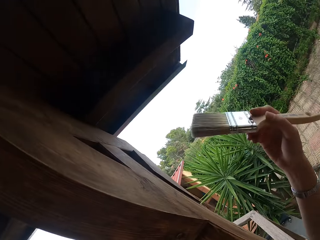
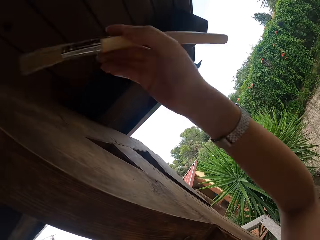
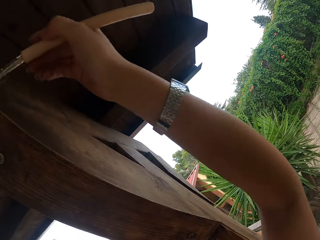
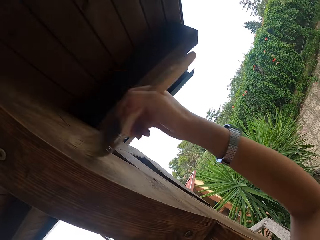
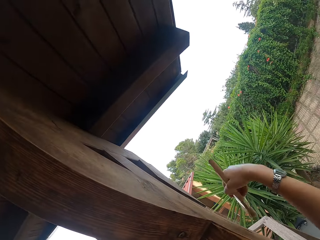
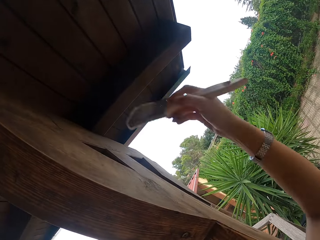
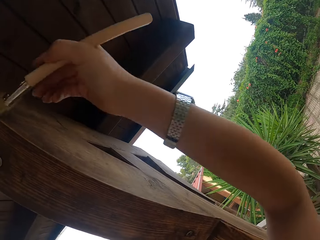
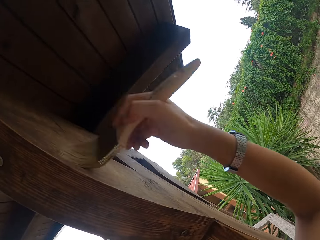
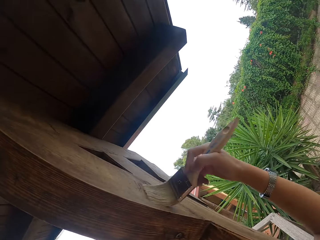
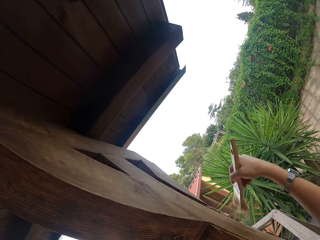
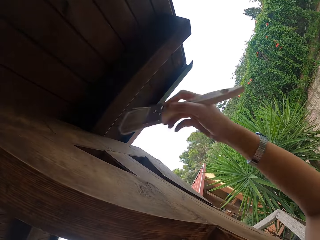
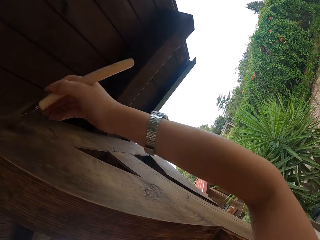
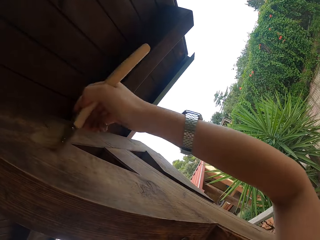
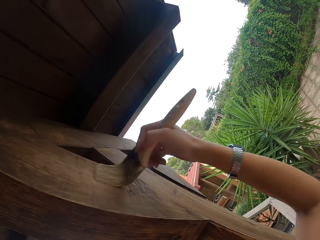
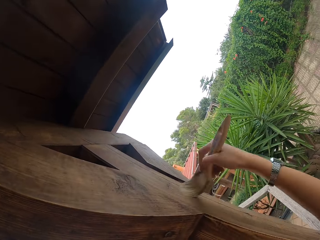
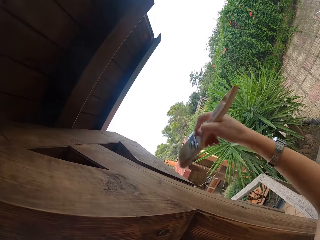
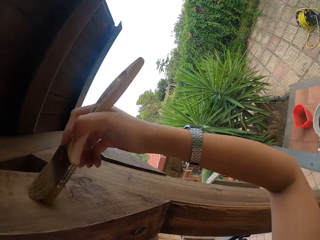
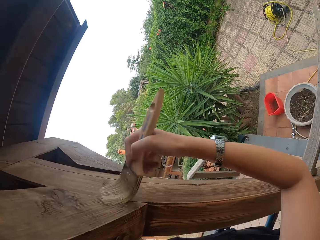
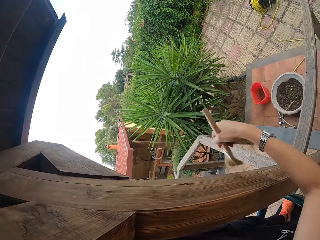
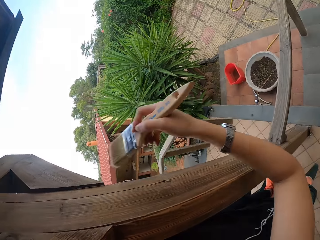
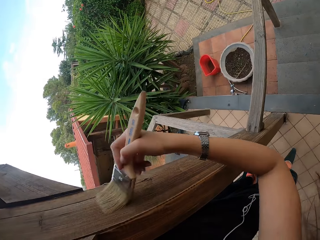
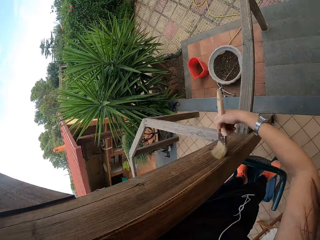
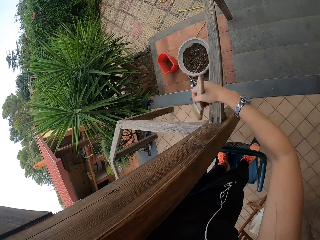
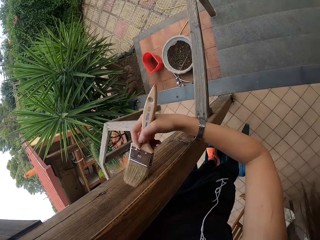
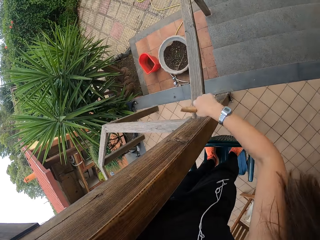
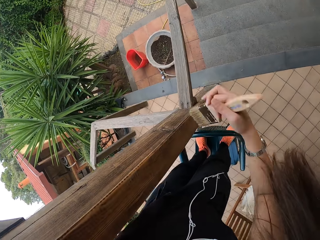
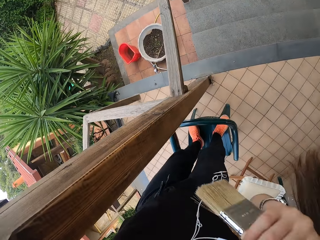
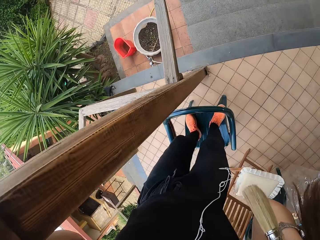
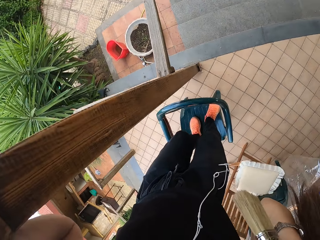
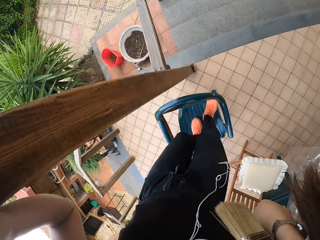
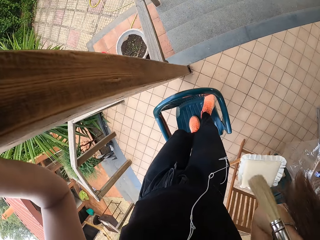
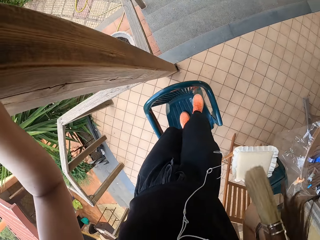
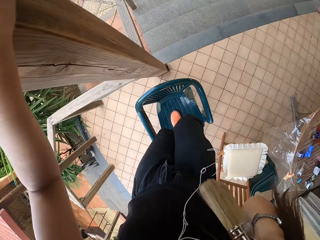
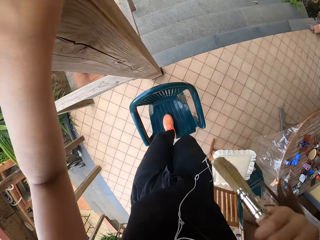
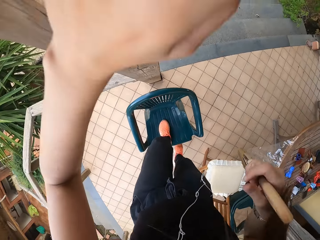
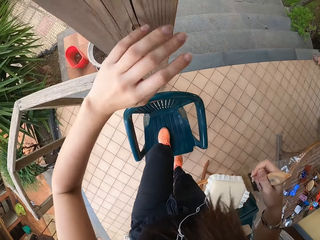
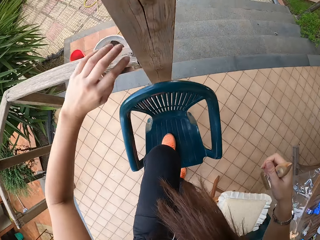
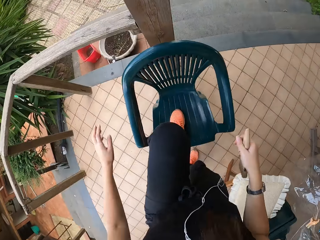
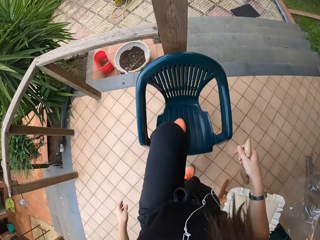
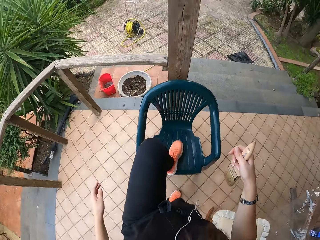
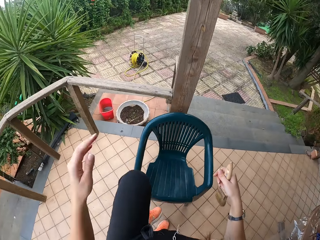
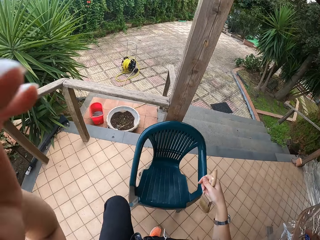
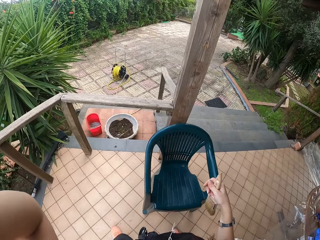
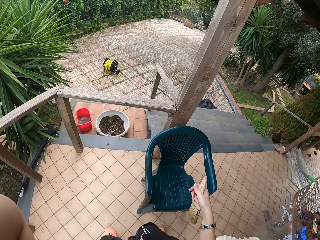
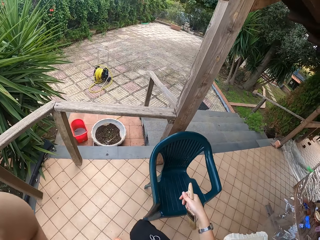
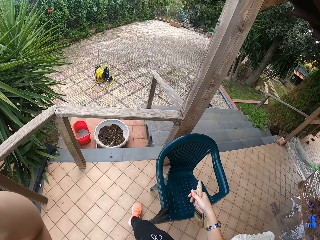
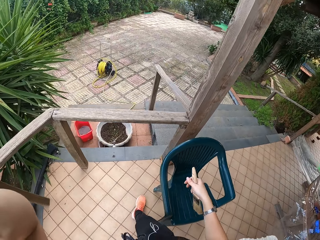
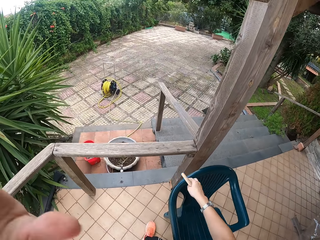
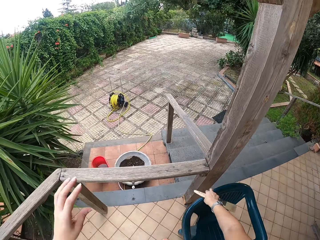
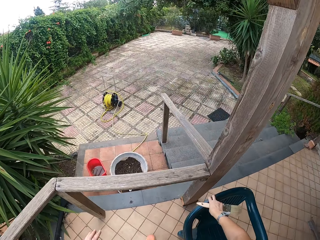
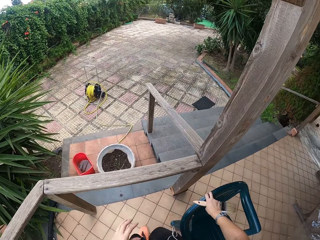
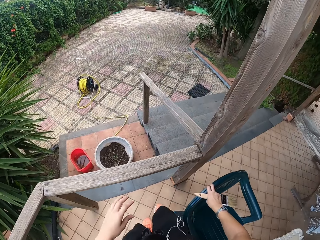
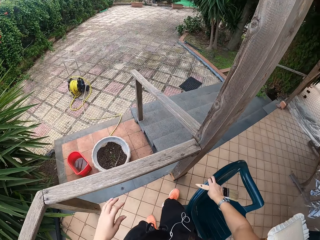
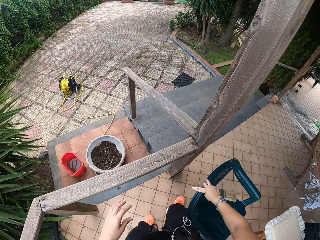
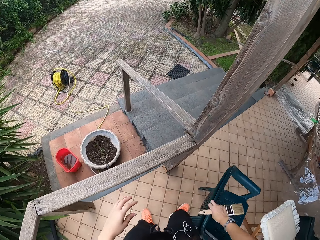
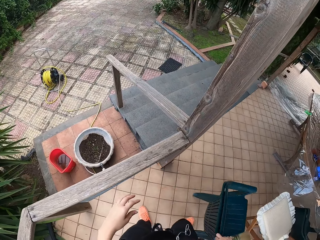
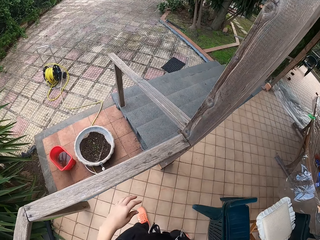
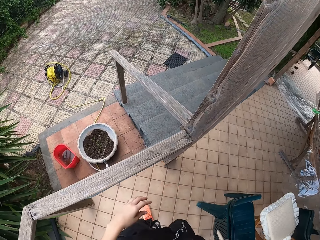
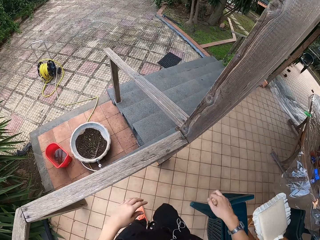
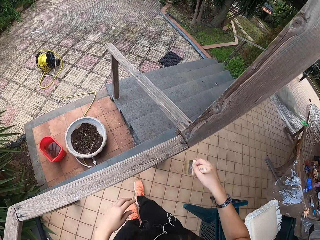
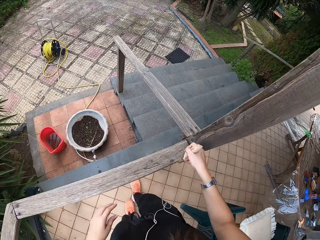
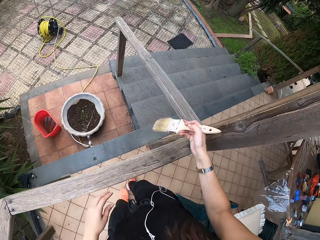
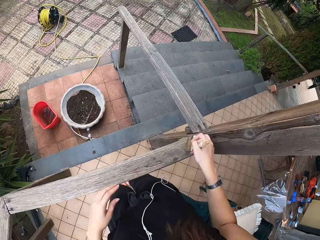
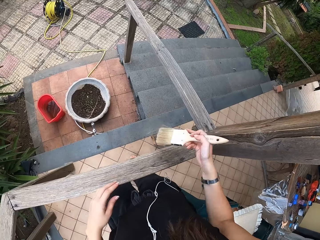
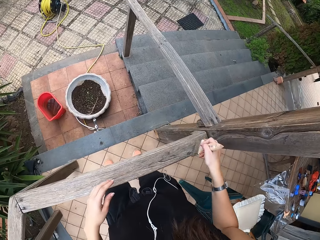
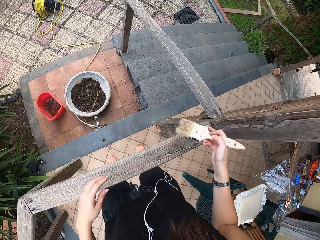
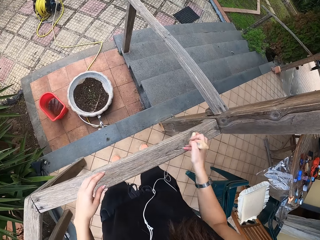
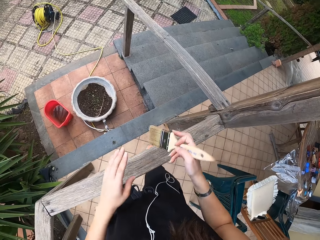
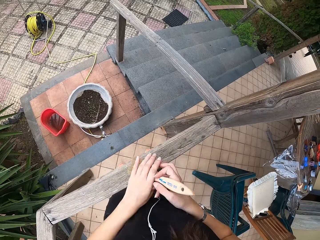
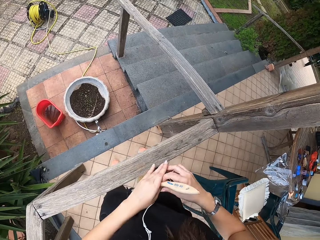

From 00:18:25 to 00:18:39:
The camera wearer breathes heavily. They step down from the plastic chairs. They touch their face. They adjust the camera on their head with the left hand. They touch their head. They extend the plastic chair from the wood. They touch the chair and push the chair. They brush the wood with the paint brush. They adjust the paint brush on their right hand with the left hand.

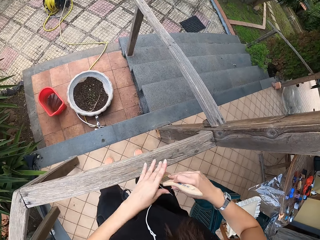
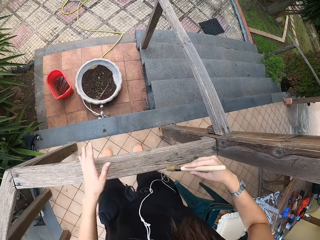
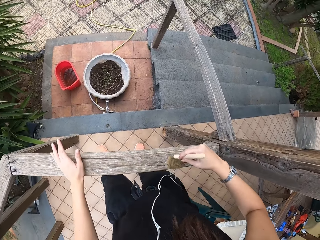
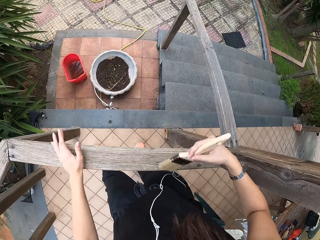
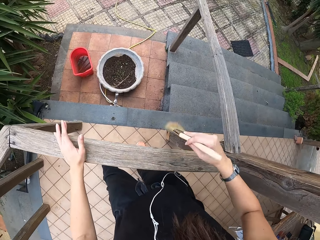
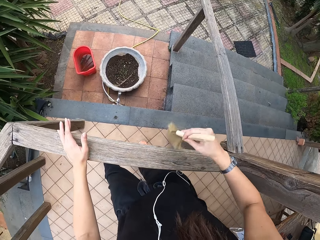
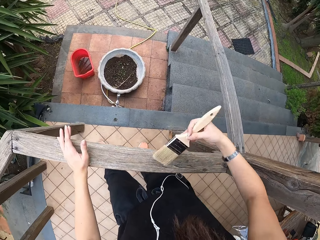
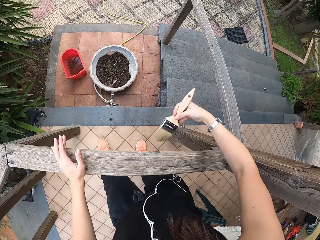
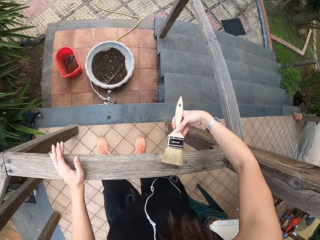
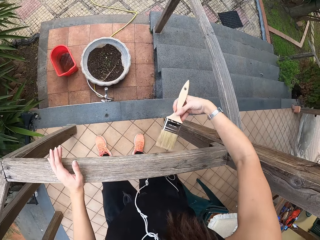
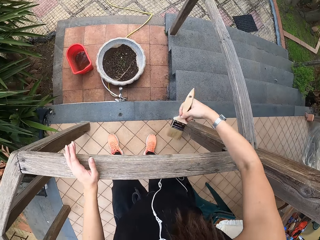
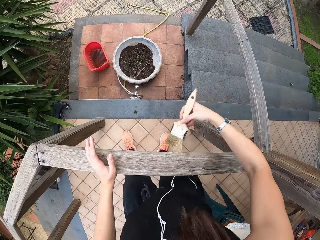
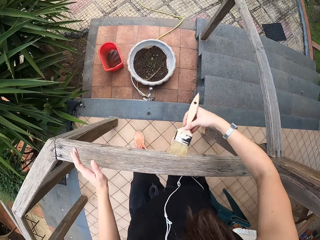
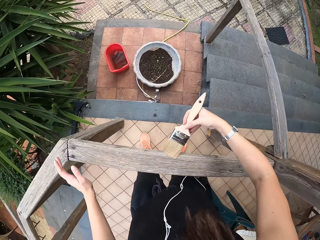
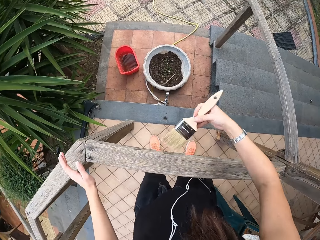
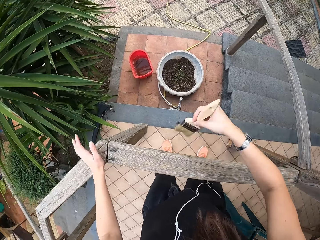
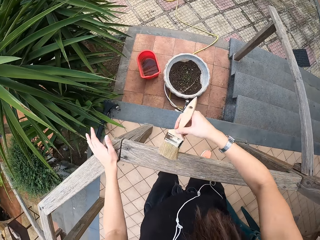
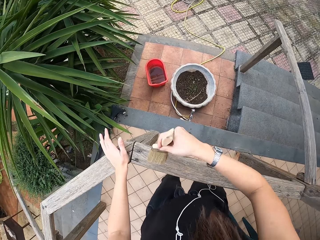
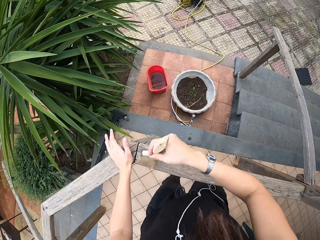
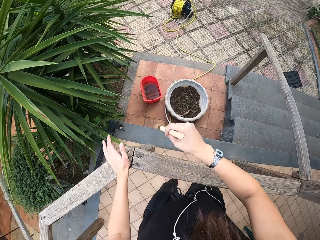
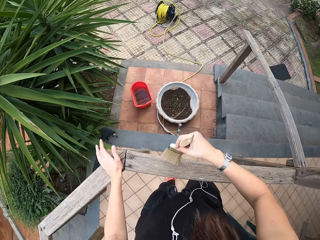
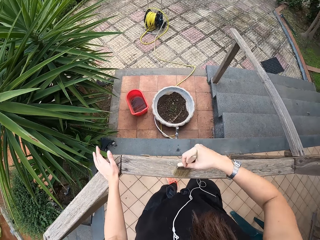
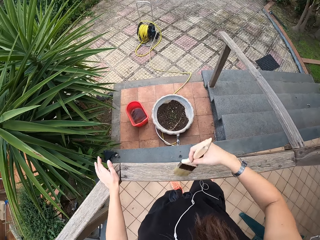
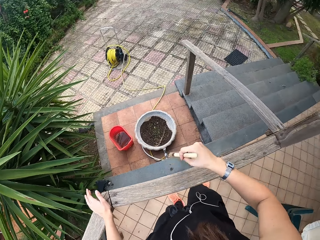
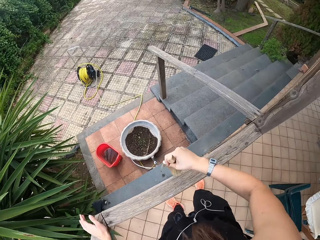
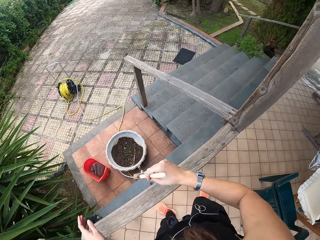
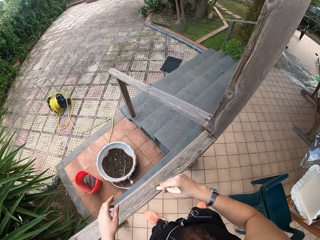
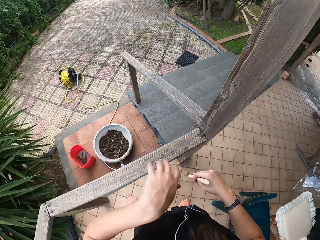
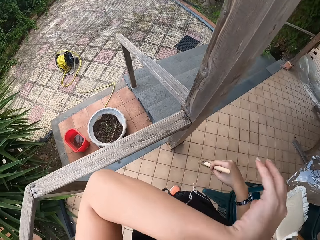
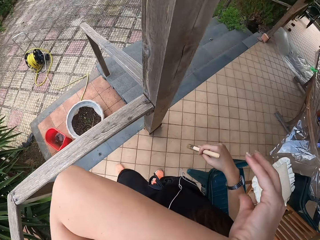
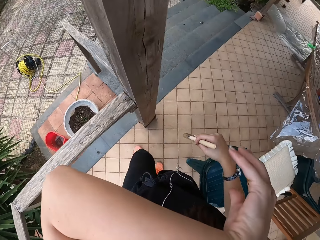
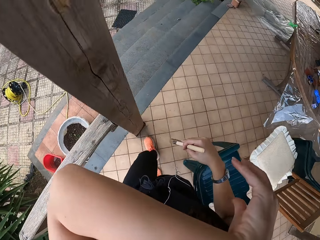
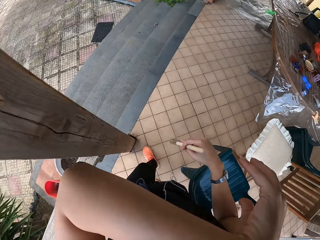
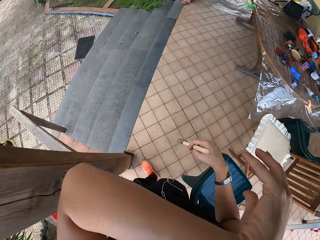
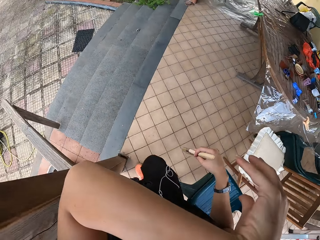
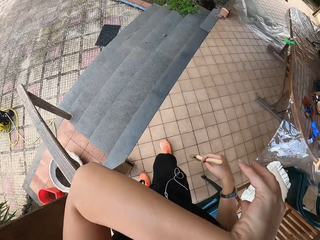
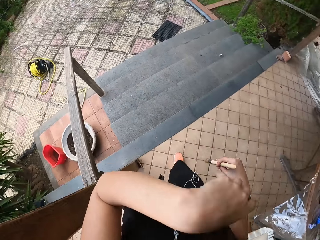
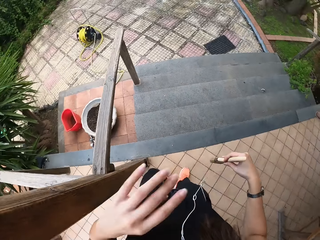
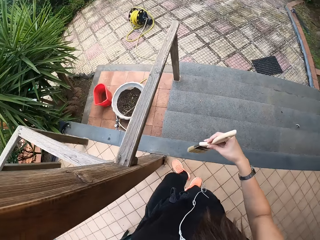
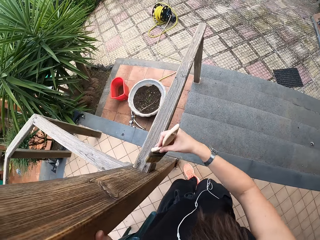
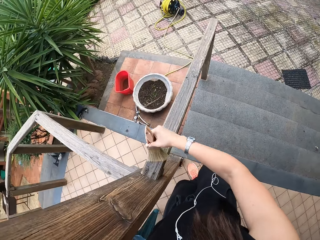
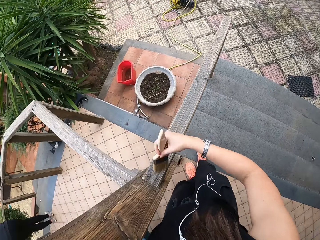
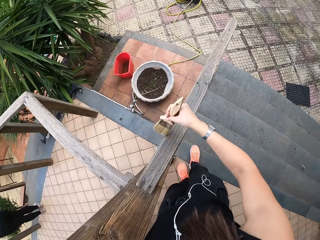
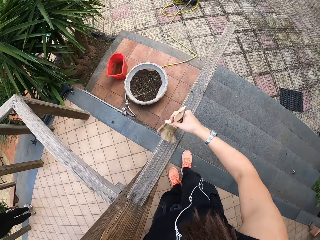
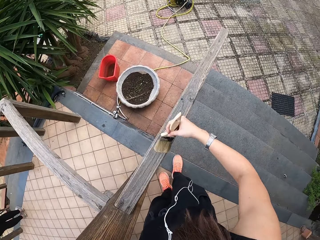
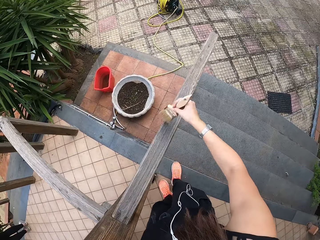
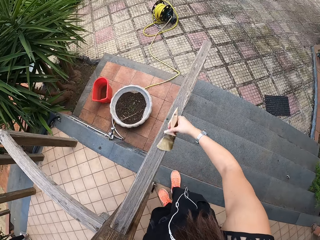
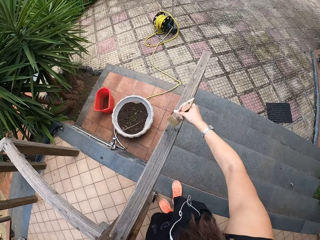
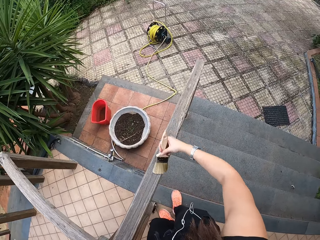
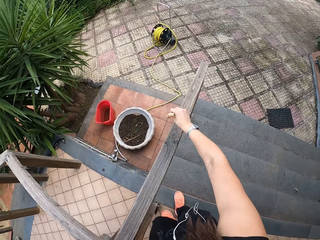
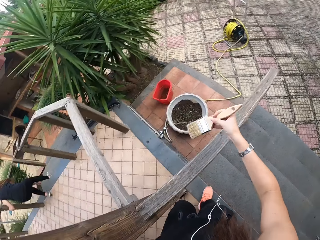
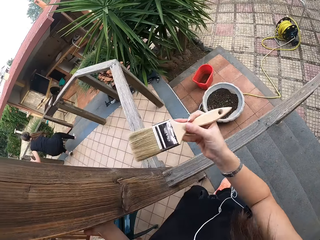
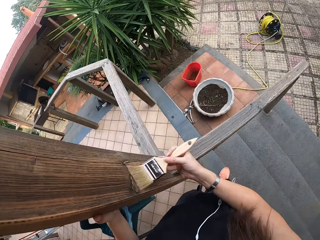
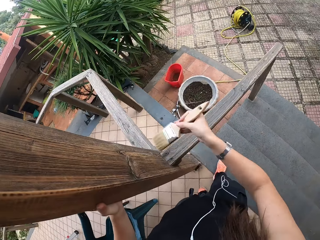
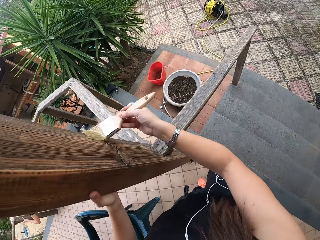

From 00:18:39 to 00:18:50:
The camera wearer holds the brush. She brushes the wood with the paint brush. She rubs her face with the left hand. She moves close to the wood. She brushes the wood with the paint brush.
